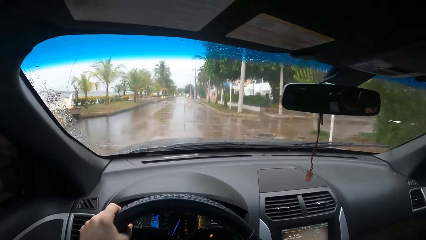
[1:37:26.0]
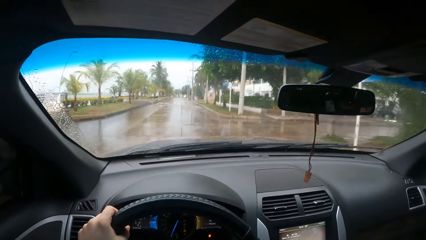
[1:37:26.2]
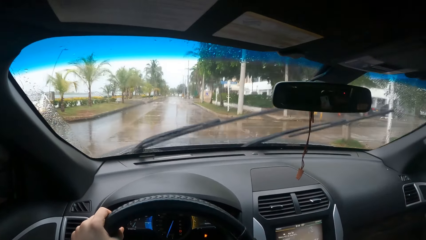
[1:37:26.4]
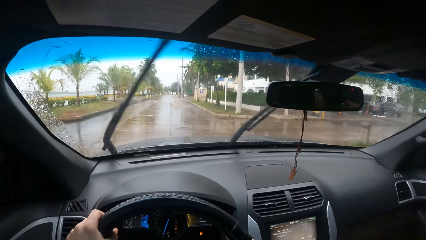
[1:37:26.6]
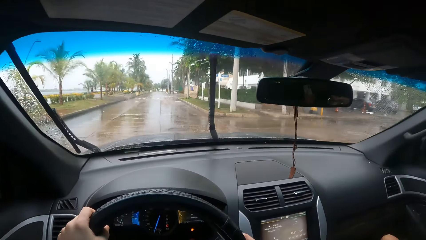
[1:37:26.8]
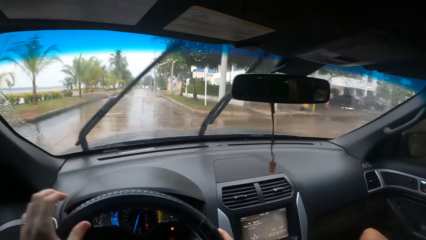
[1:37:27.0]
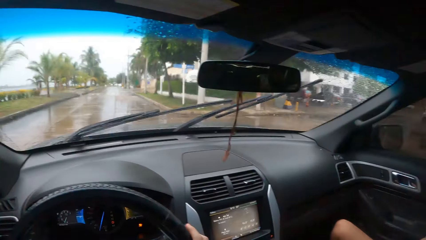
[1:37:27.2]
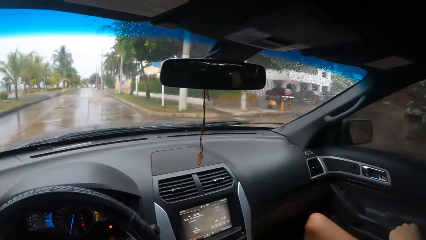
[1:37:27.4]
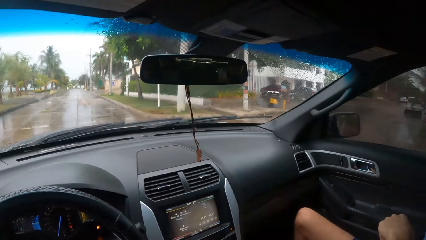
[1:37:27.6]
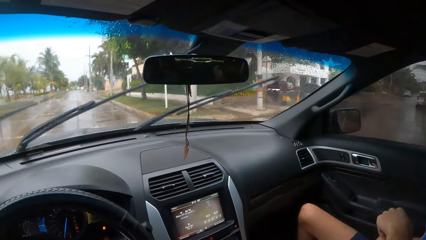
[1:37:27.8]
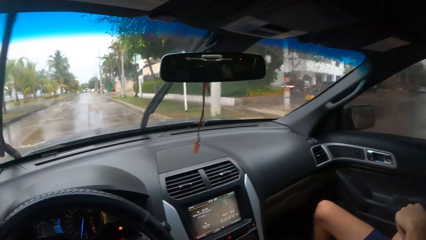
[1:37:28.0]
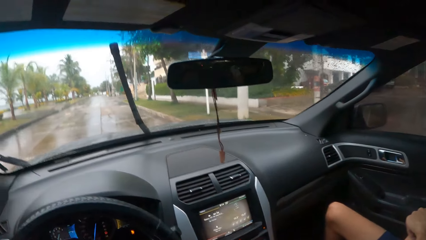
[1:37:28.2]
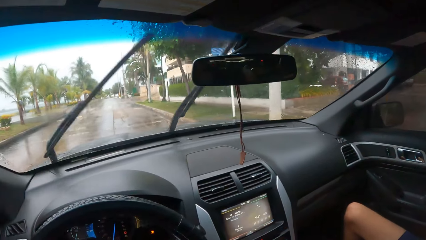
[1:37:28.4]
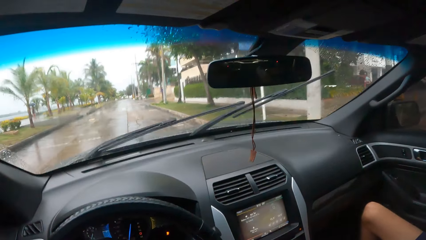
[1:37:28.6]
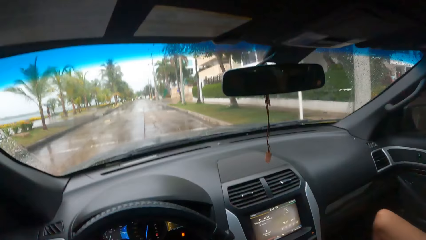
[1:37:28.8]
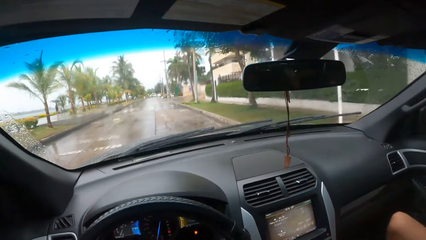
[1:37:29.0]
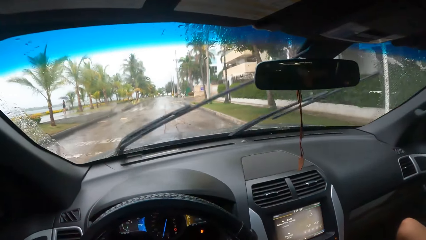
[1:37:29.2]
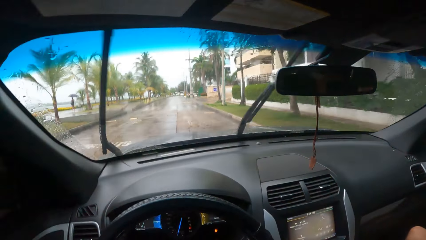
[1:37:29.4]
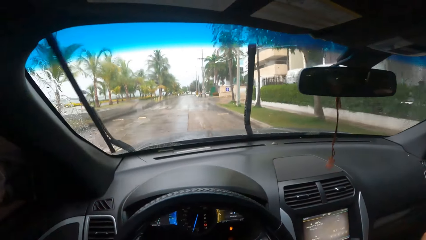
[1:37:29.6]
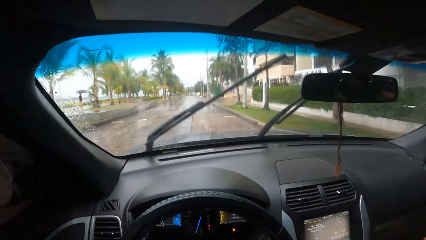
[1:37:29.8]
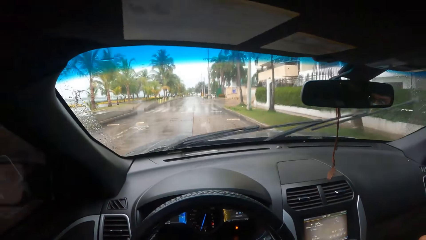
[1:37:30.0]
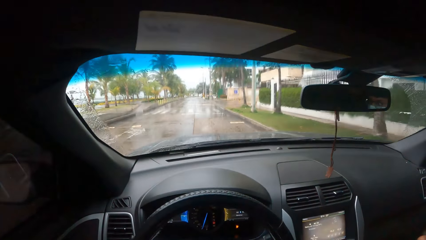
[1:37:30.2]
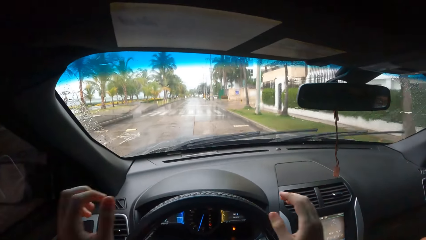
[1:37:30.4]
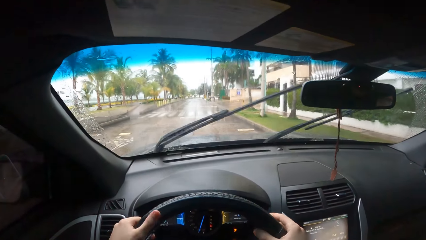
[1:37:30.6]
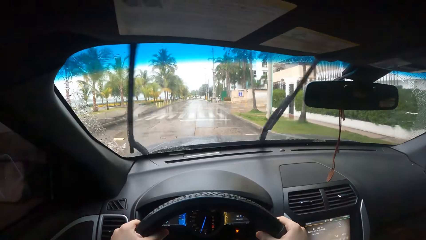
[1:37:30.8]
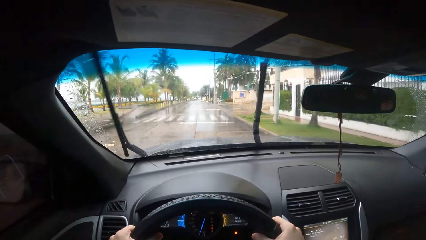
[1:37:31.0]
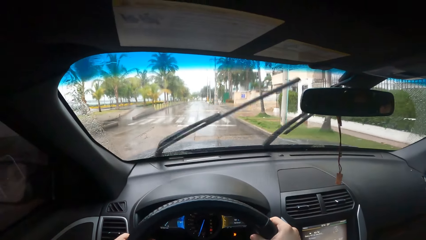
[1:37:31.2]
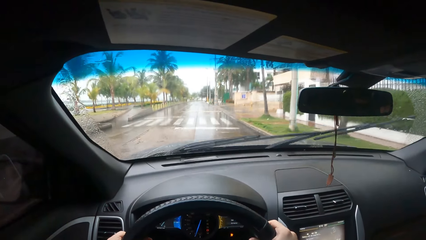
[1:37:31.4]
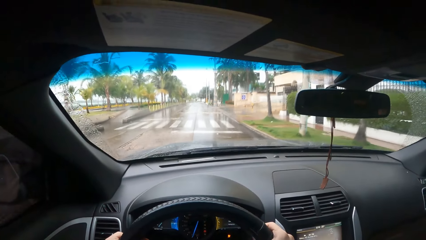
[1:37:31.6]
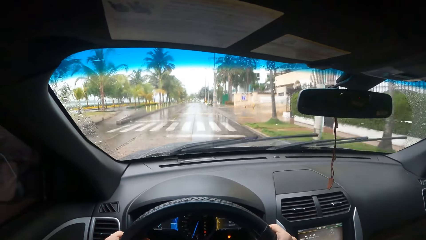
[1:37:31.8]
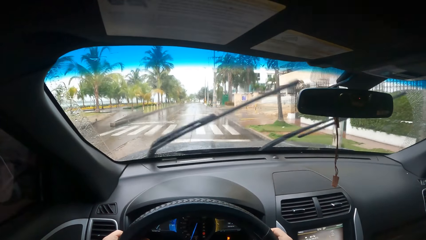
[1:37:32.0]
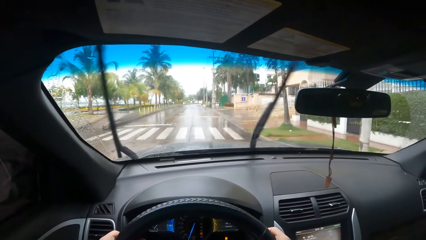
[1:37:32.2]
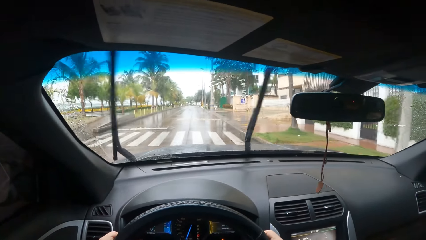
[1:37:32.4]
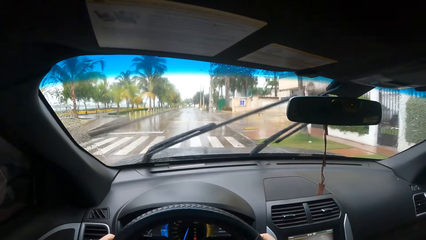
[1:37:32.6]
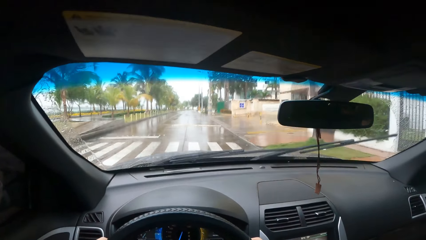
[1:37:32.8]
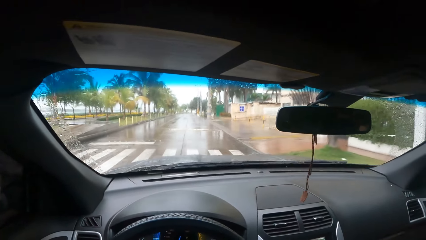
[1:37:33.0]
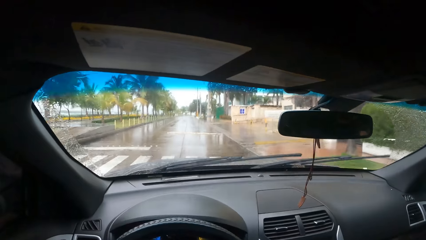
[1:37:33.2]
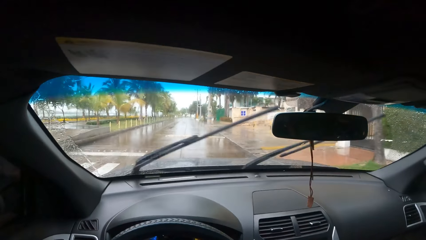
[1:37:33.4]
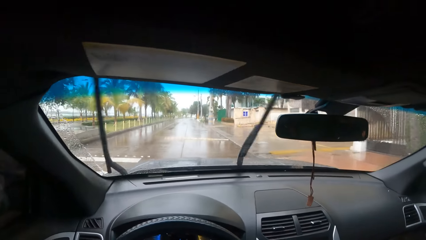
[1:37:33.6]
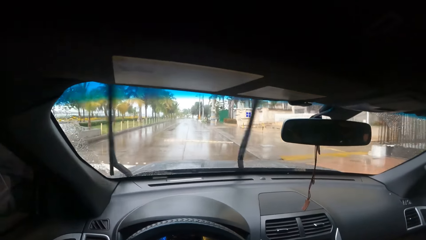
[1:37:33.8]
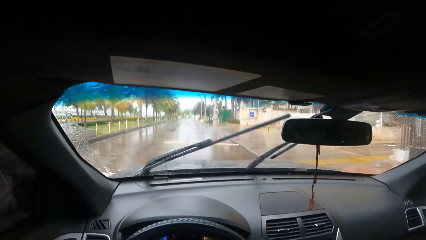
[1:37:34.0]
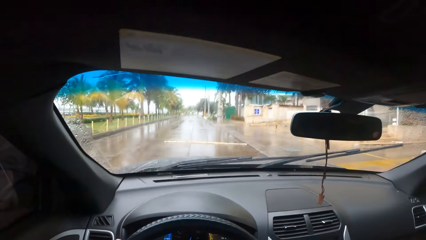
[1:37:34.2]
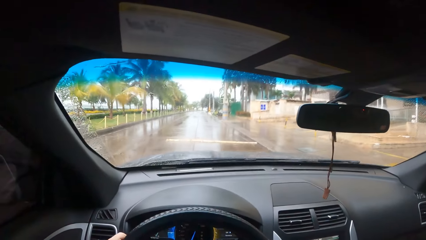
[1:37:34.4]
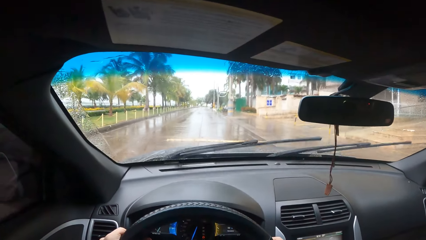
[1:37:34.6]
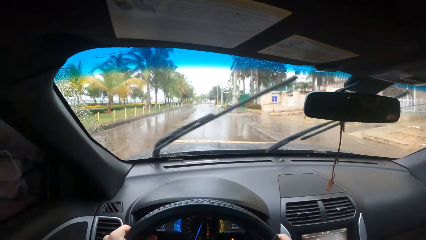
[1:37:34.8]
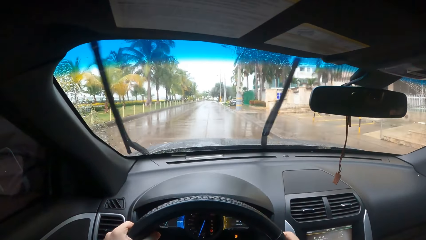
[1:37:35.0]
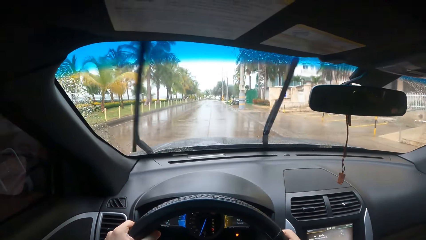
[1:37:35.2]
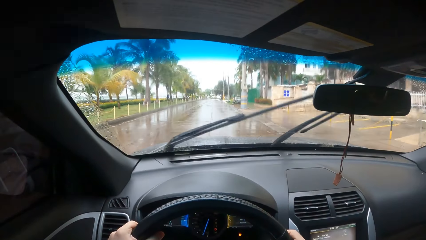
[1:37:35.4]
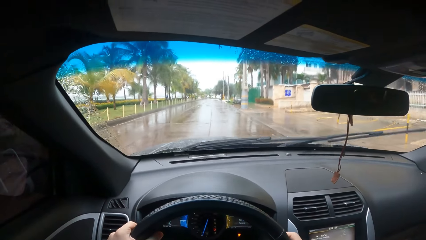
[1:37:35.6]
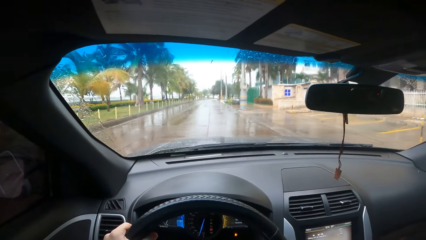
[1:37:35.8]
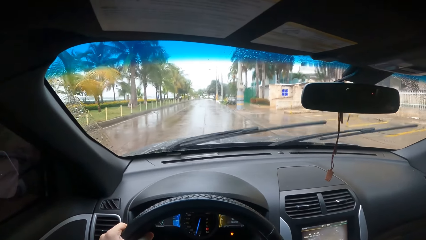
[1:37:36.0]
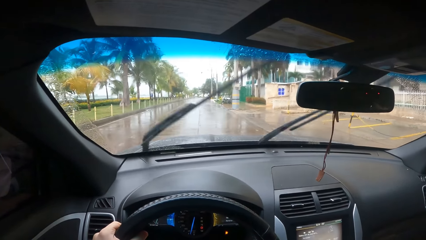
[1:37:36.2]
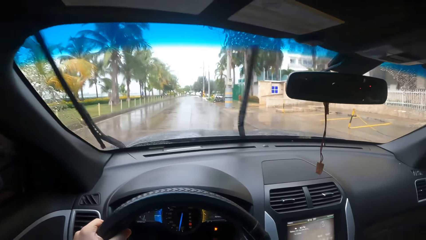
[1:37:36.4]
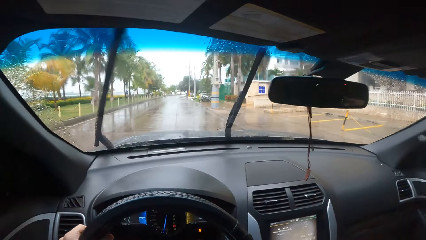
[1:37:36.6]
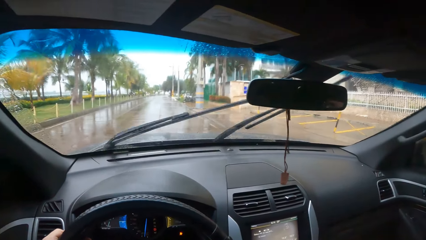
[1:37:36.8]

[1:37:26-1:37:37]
The camera wearer lifts his hands. He holds the steering wheel.

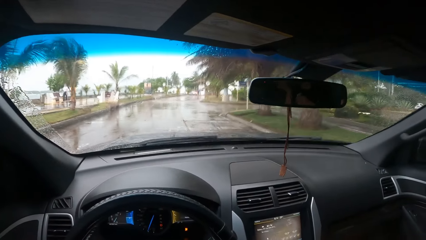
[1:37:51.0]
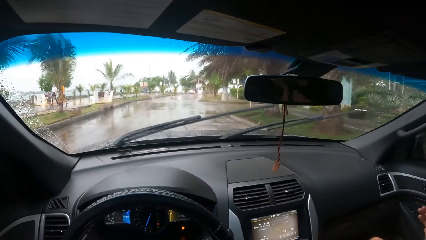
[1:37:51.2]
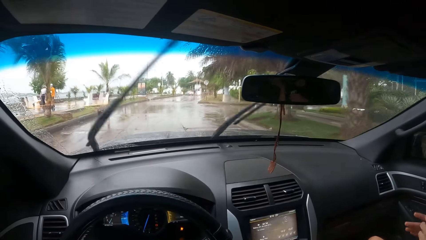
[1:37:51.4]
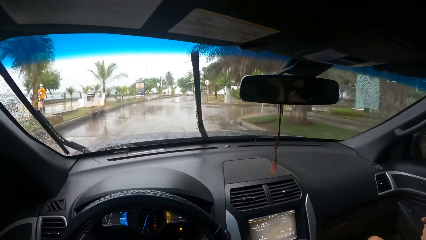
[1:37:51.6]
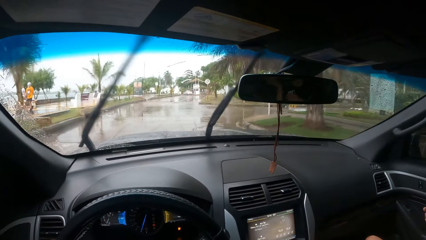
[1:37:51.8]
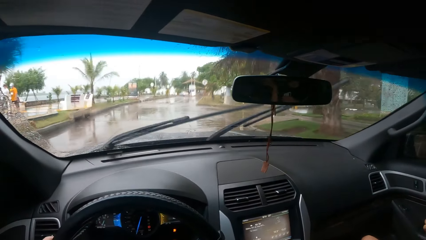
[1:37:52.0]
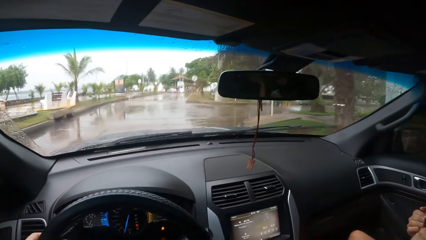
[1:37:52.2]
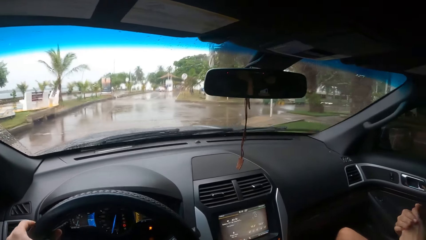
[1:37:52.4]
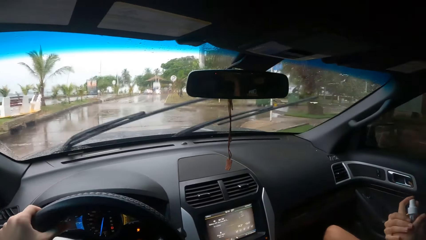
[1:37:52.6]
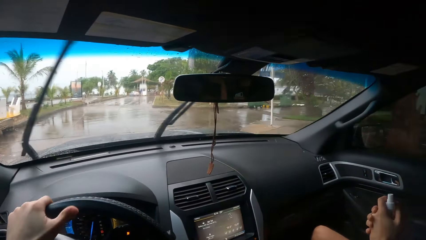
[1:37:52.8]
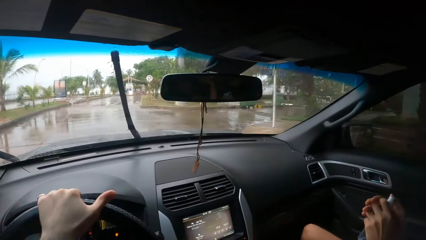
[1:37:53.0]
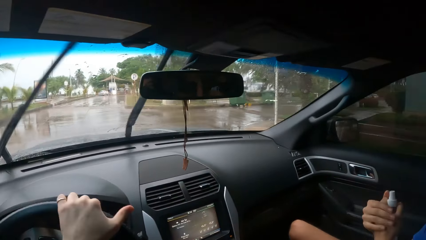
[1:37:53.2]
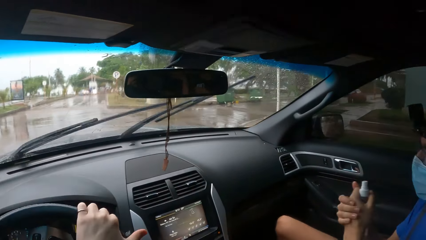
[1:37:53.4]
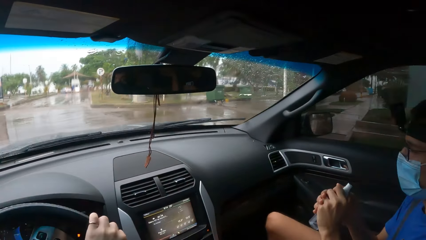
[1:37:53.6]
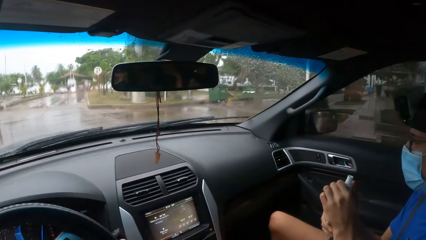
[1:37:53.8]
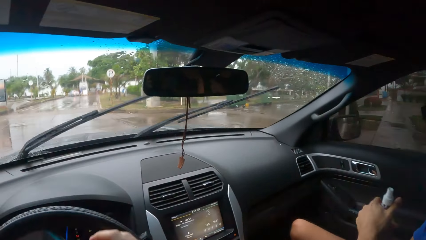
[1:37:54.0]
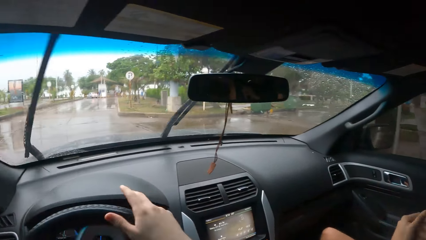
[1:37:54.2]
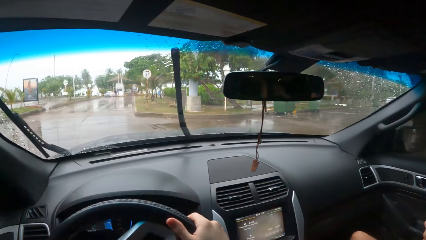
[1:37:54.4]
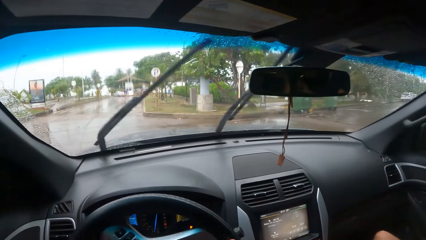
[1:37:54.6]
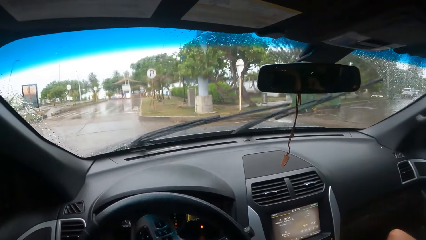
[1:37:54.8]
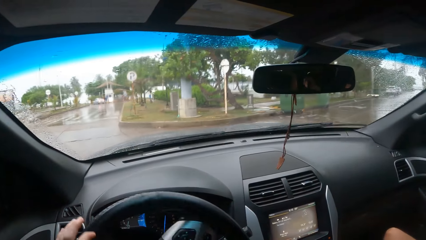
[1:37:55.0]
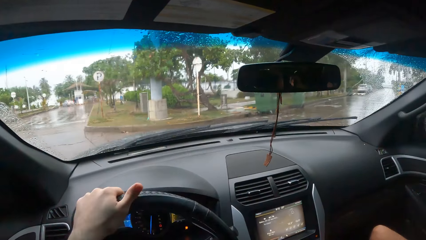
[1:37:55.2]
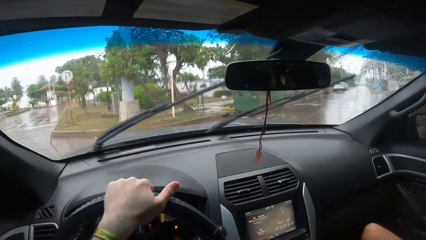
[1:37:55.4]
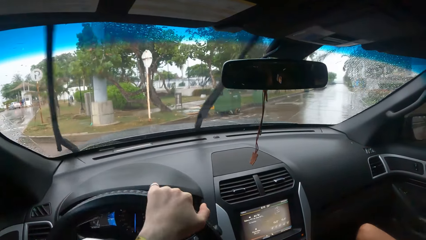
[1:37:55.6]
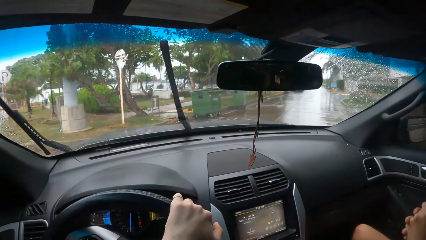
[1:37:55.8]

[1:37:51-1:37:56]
A man rubs his hands. The camera wearer holds a spray container.
